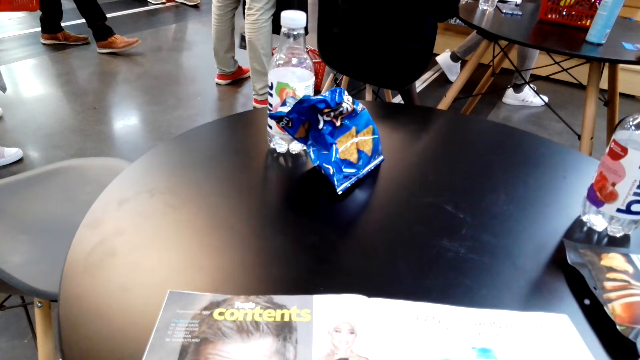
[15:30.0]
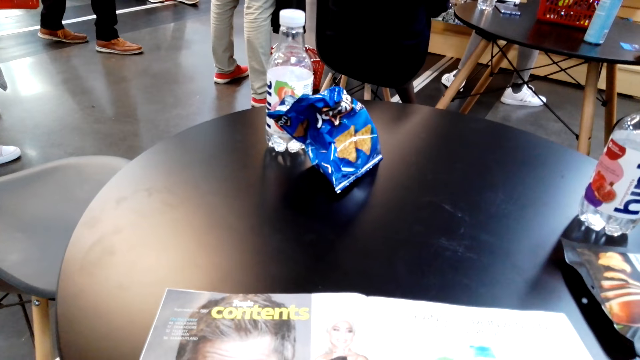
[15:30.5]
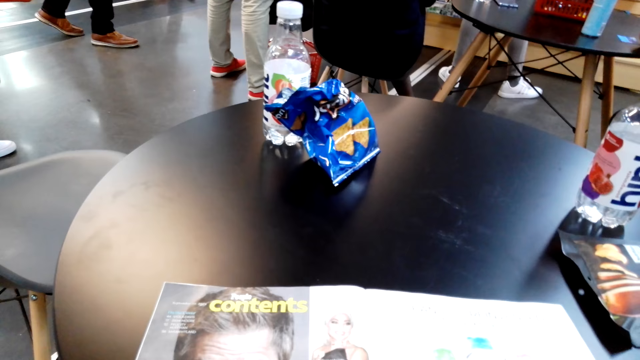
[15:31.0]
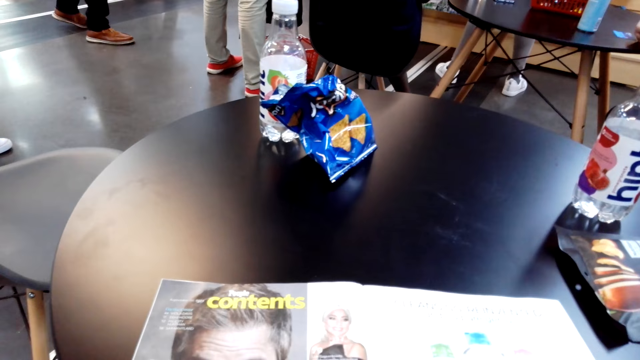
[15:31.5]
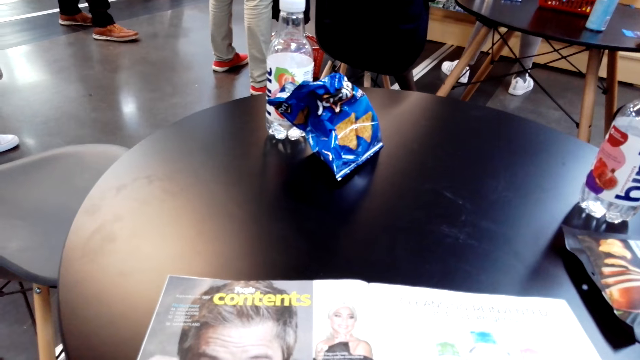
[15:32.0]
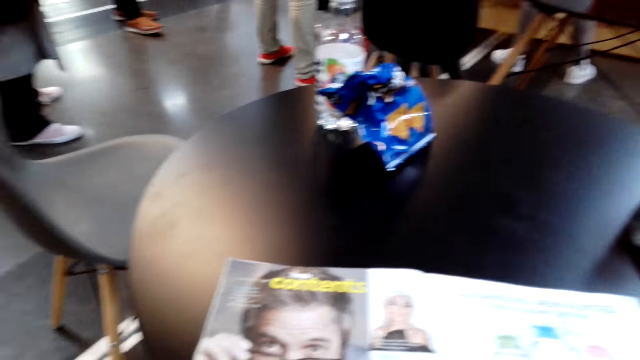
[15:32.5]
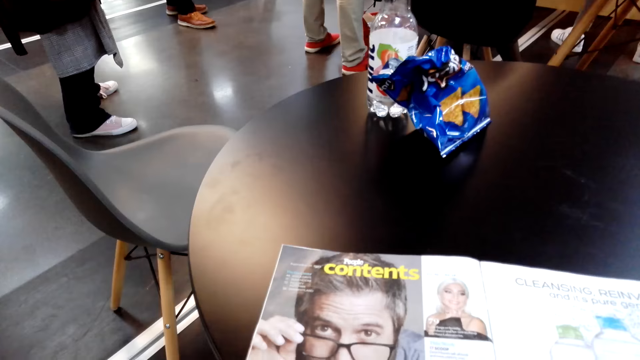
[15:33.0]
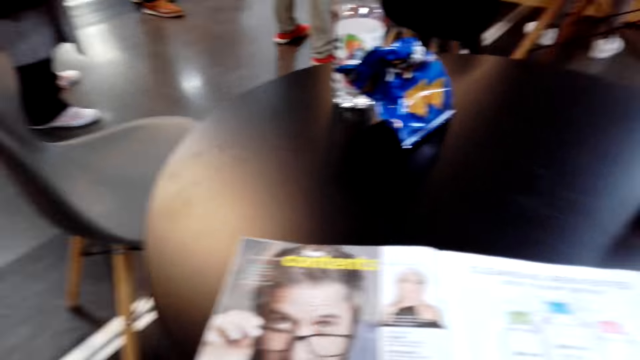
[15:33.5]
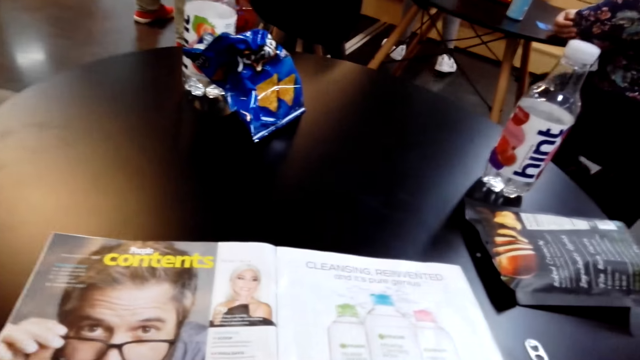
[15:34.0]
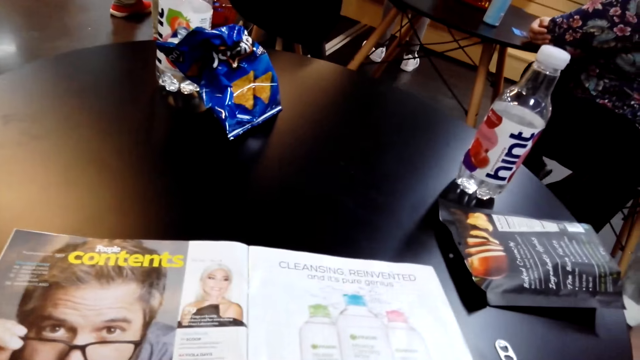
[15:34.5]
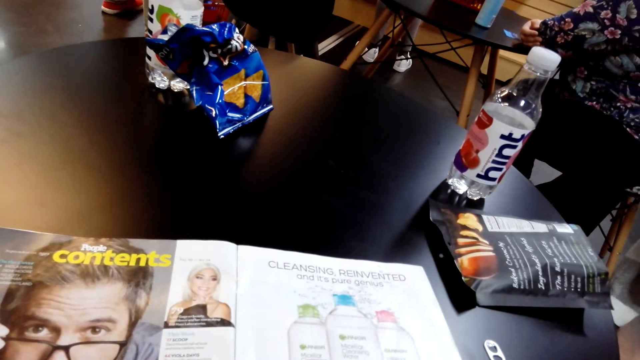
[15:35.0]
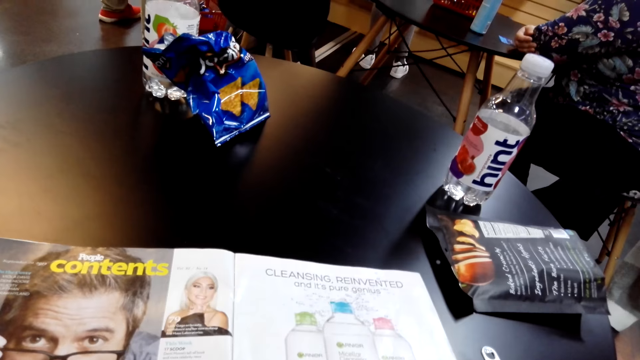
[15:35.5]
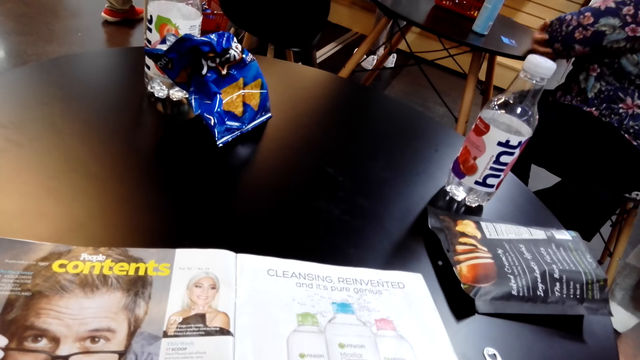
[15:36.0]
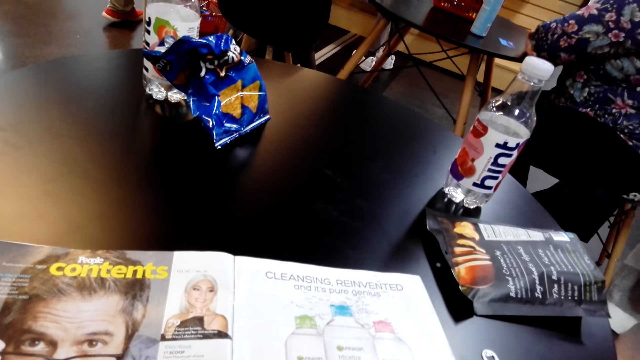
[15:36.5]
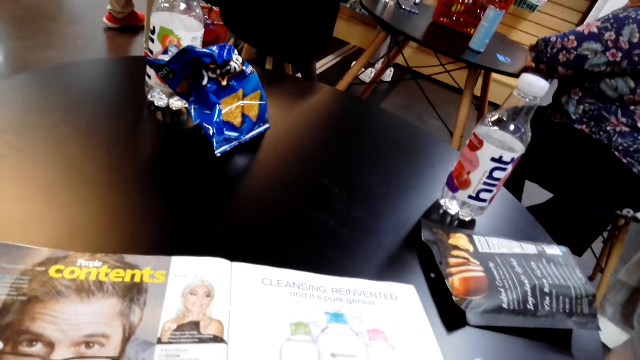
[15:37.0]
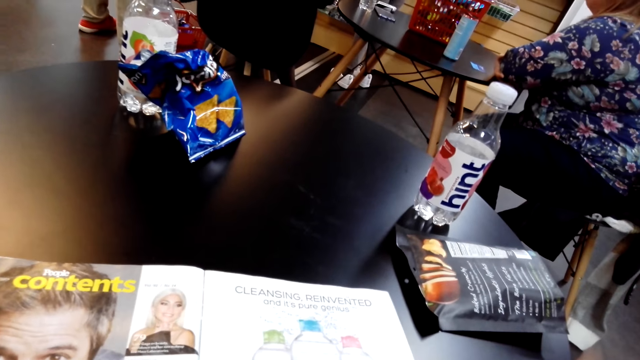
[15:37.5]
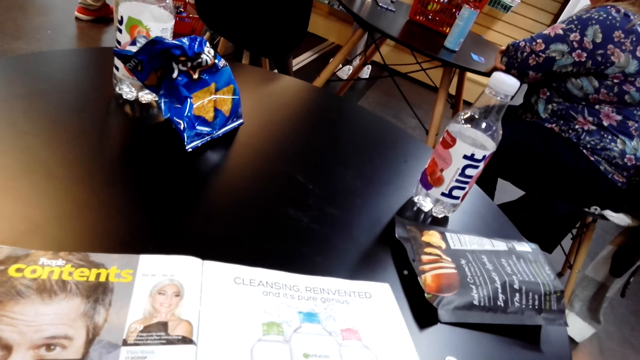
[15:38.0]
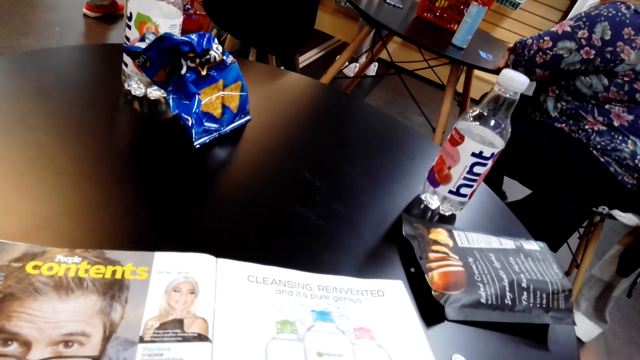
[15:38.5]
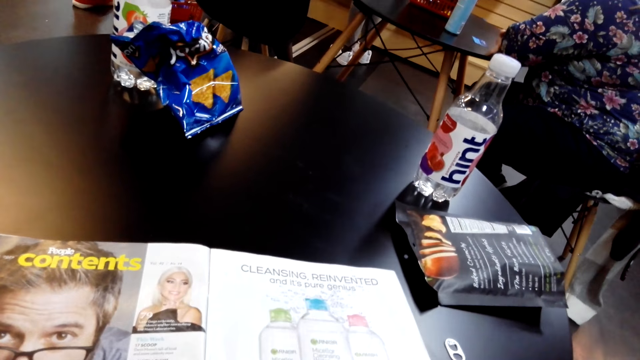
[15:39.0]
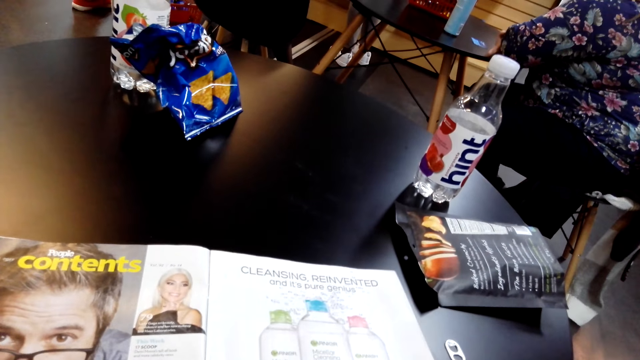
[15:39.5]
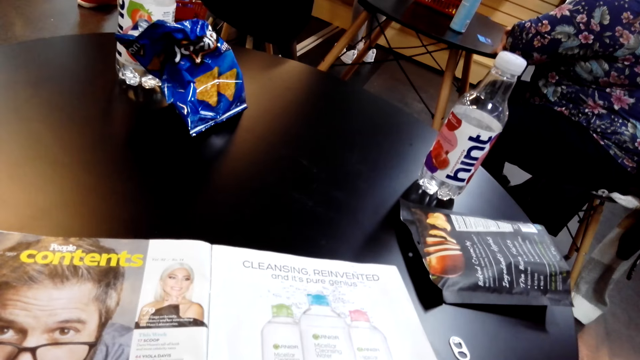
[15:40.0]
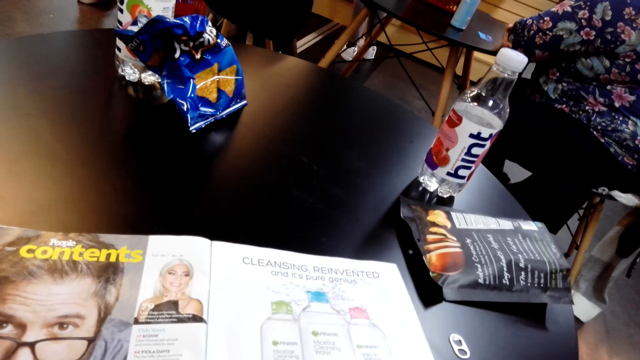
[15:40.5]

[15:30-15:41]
A person leans on the table.

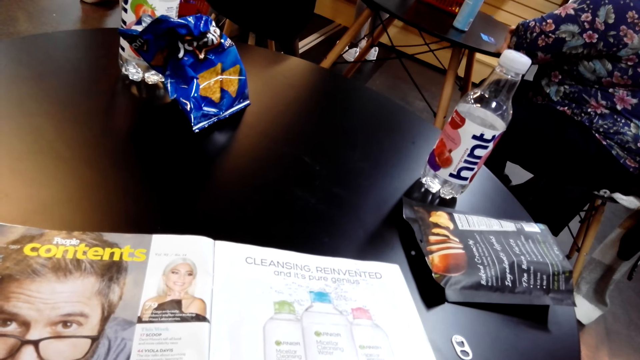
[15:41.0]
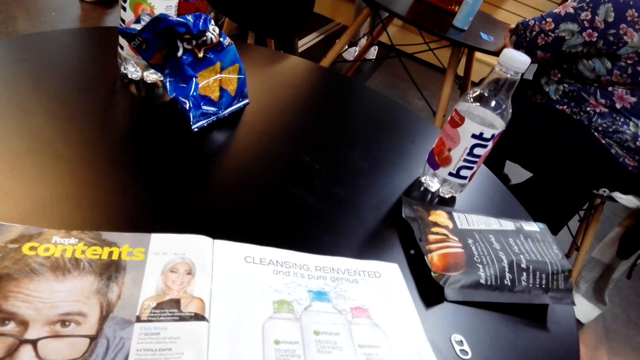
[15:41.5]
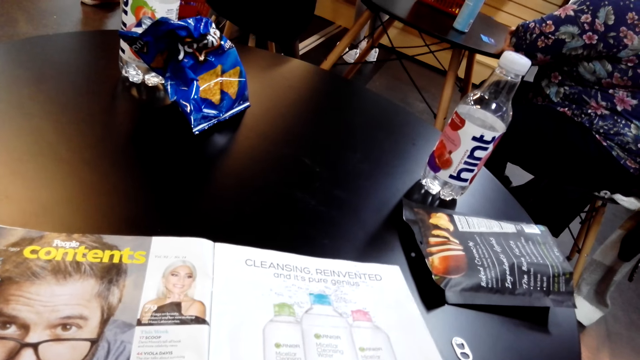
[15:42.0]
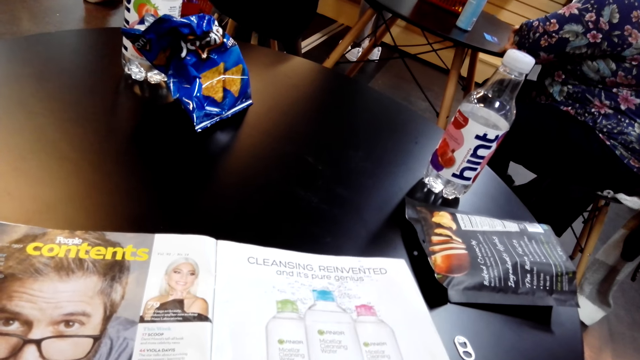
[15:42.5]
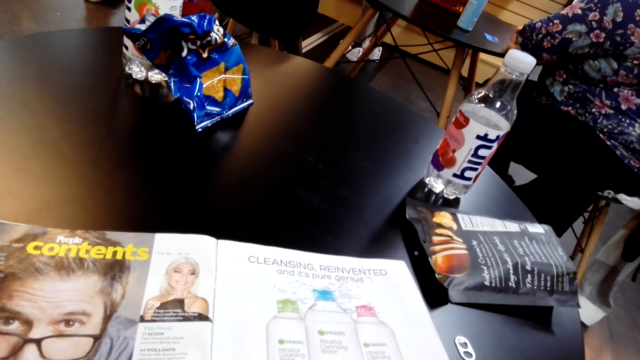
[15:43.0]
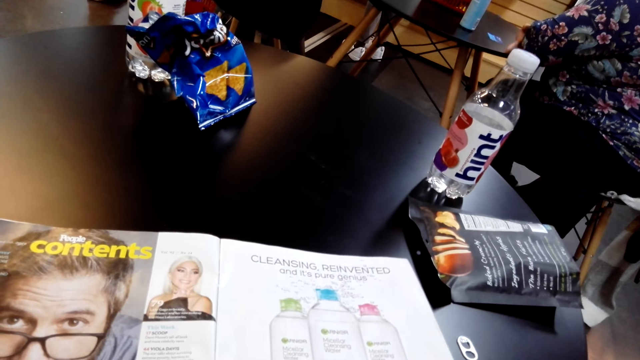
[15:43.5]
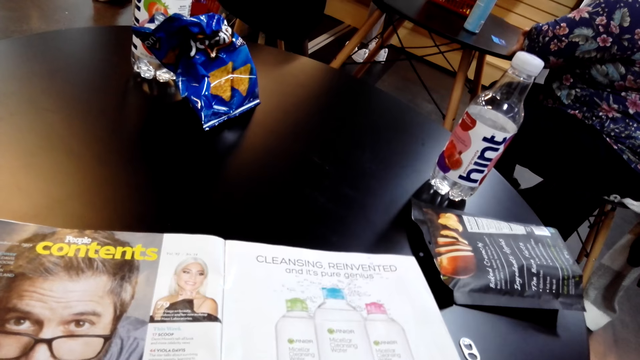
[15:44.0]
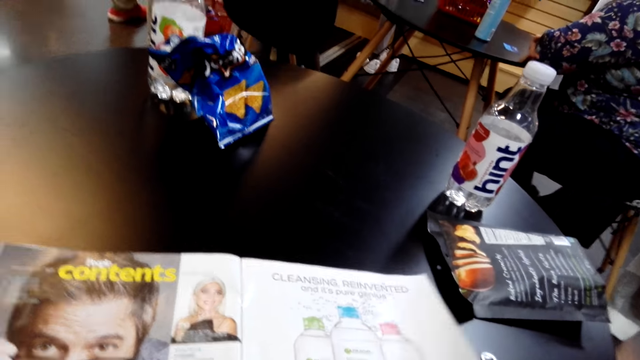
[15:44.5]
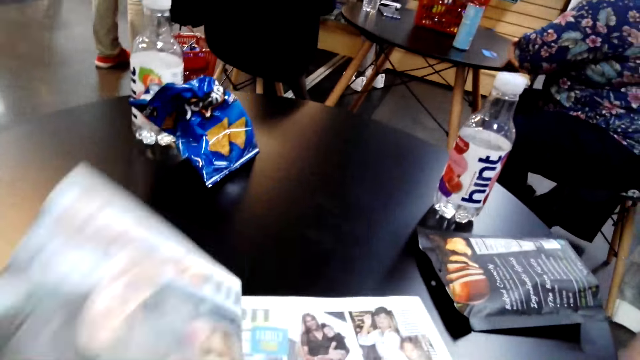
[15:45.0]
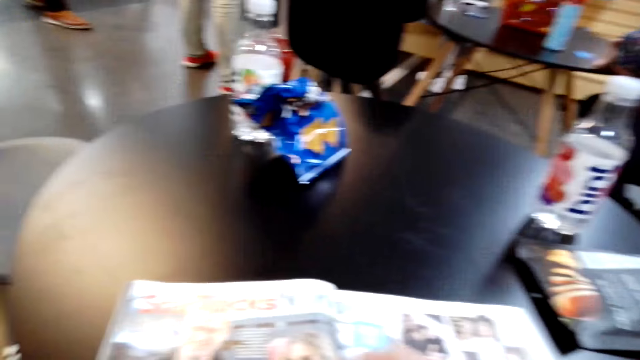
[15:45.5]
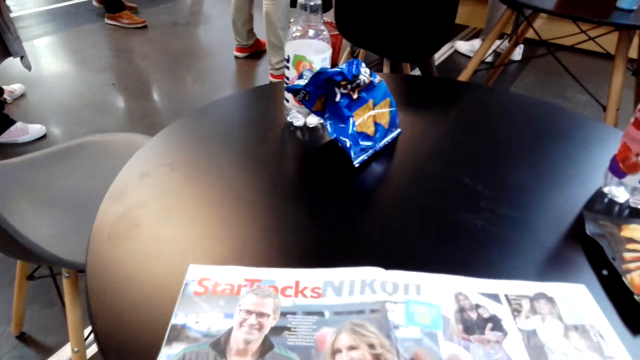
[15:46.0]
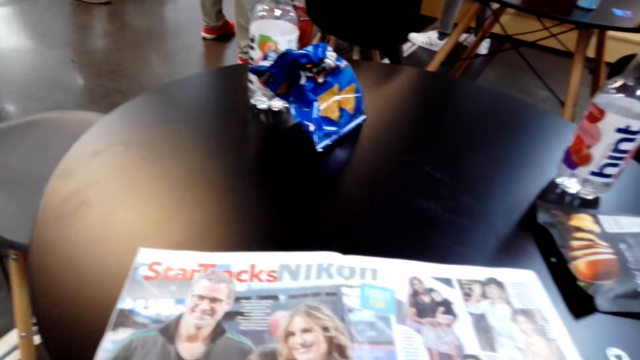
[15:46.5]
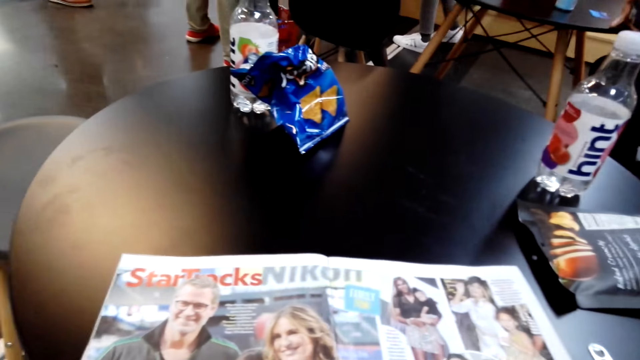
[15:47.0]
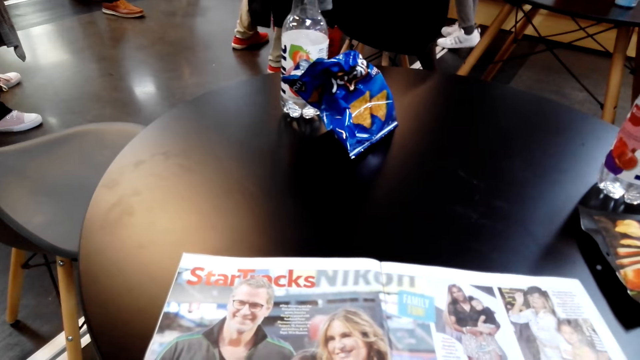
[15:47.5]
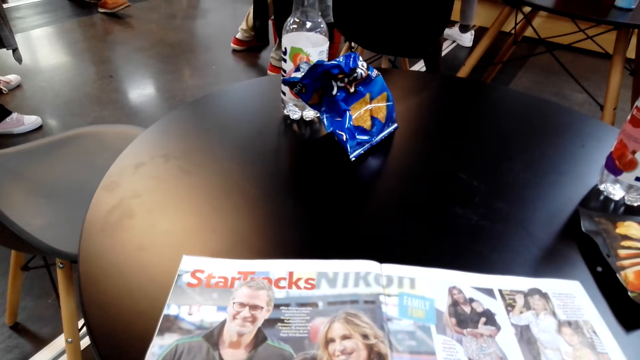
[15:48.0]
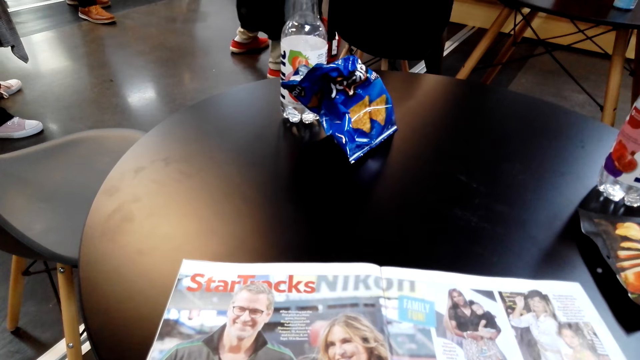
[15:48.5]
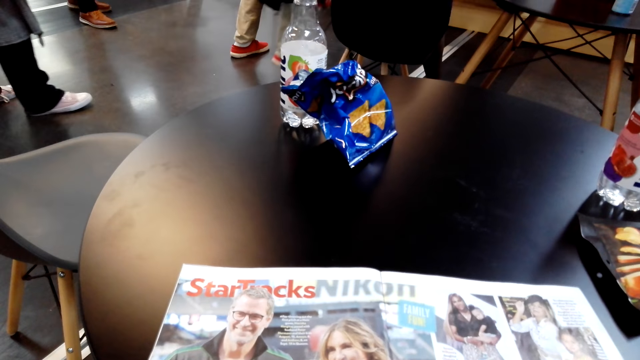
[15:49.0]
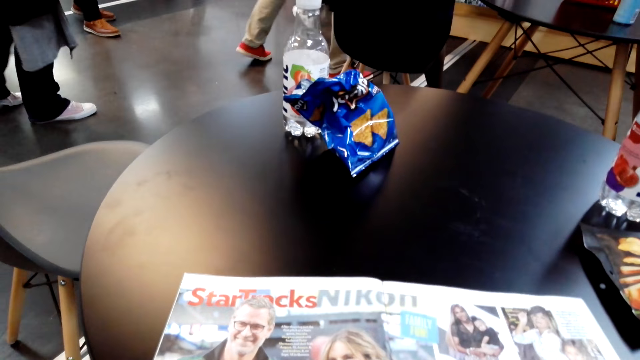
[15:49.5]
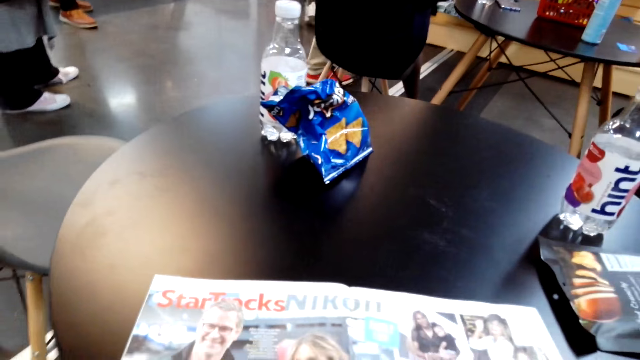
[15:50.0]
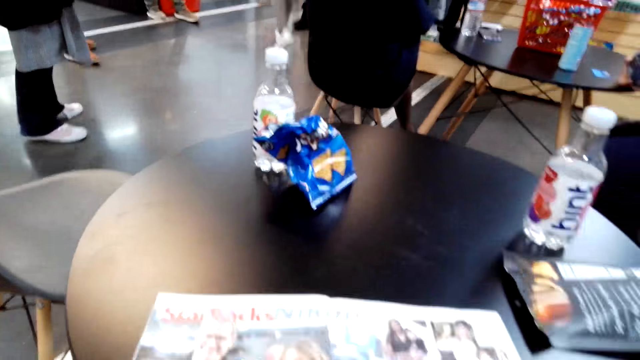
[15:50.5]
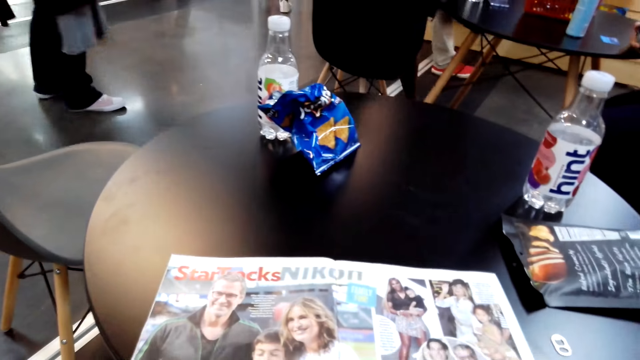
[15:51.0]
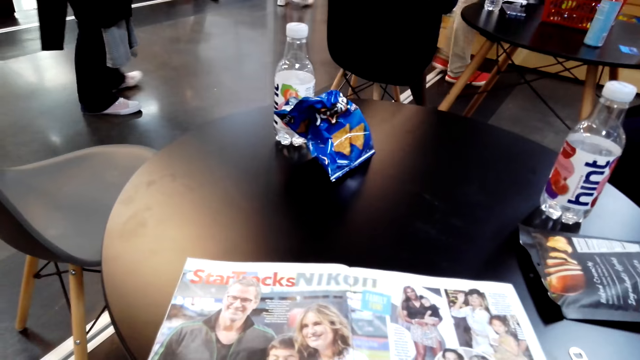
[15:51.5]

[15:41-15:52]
The camera wearer opens a book. They flip a page. They read a booklet.
